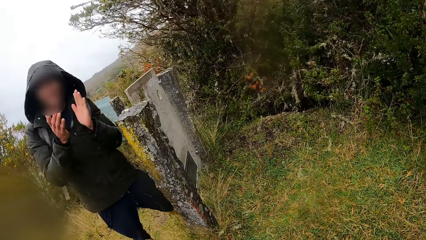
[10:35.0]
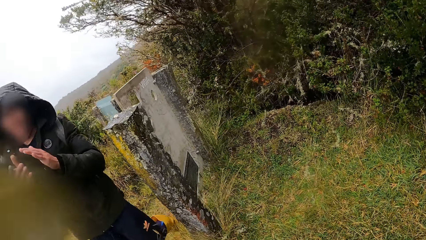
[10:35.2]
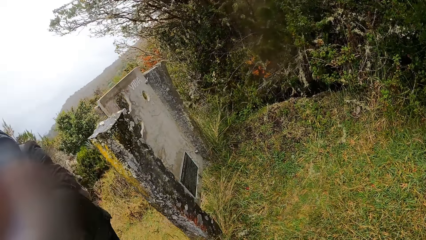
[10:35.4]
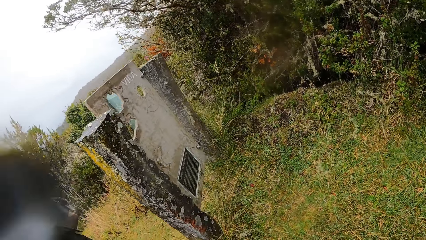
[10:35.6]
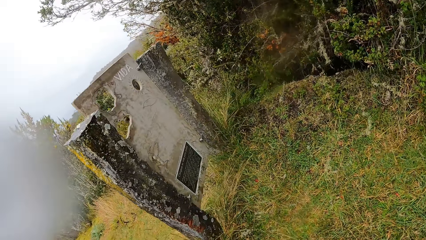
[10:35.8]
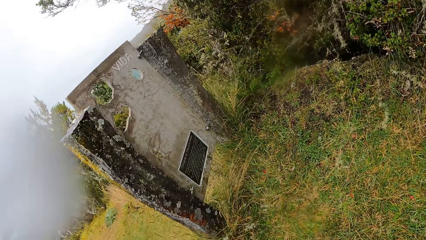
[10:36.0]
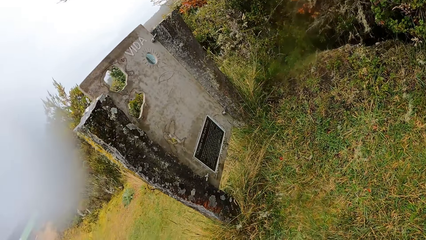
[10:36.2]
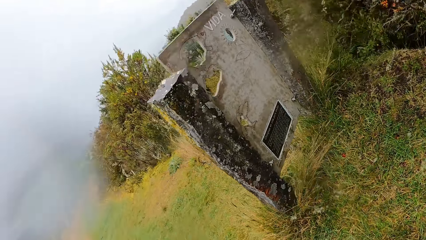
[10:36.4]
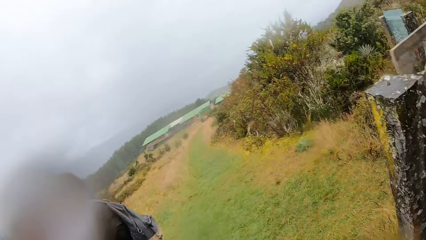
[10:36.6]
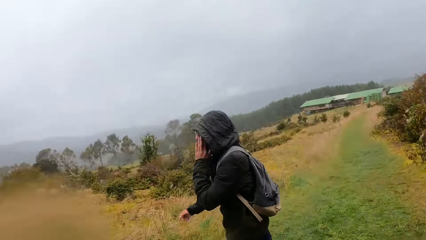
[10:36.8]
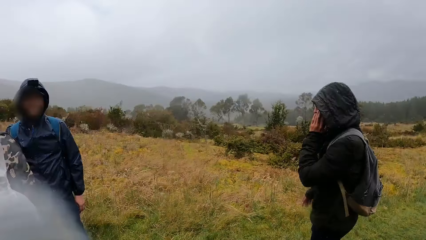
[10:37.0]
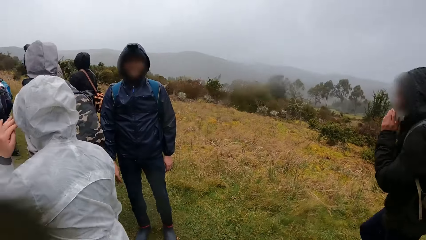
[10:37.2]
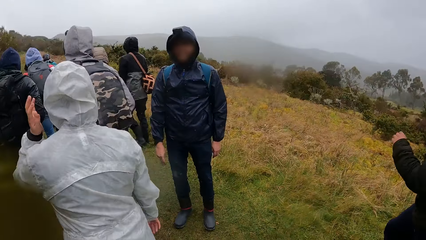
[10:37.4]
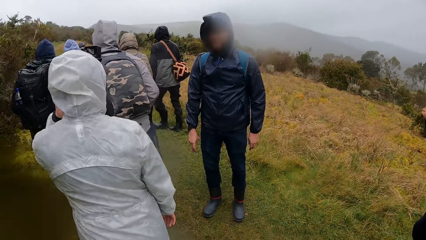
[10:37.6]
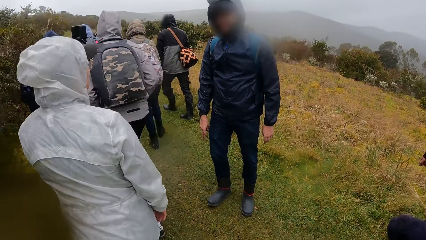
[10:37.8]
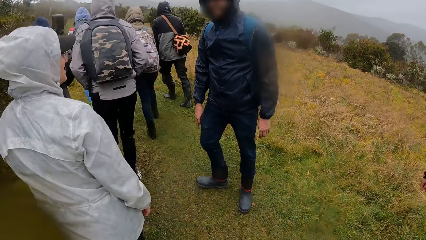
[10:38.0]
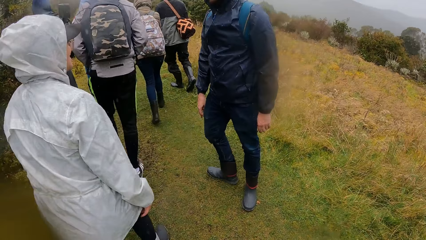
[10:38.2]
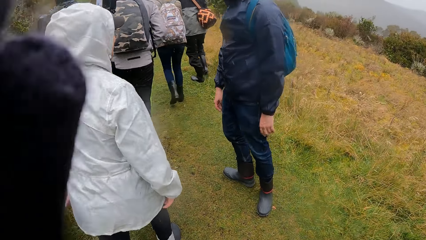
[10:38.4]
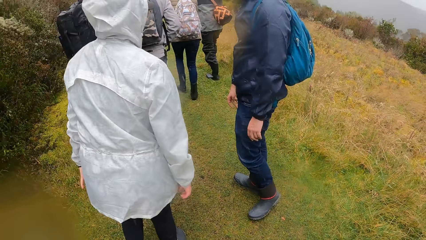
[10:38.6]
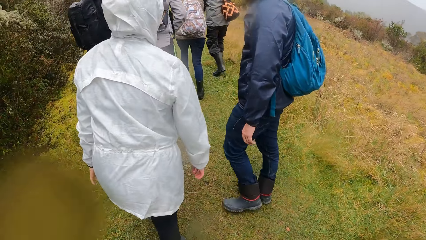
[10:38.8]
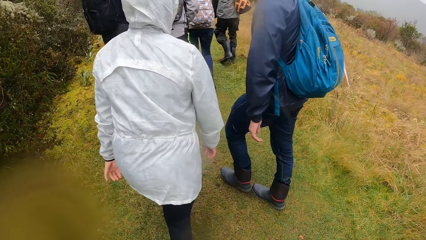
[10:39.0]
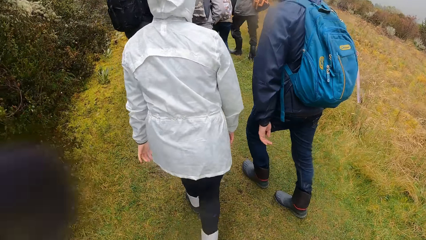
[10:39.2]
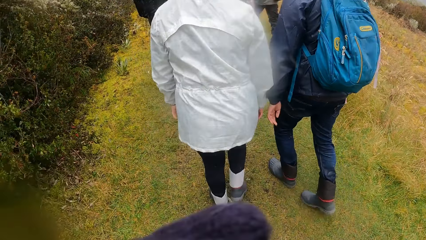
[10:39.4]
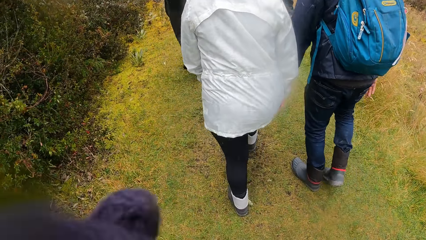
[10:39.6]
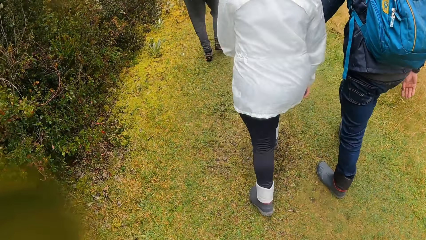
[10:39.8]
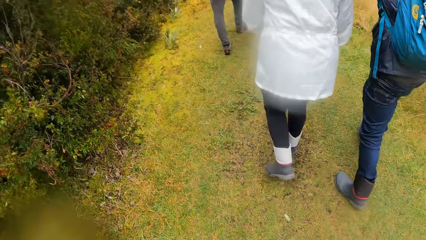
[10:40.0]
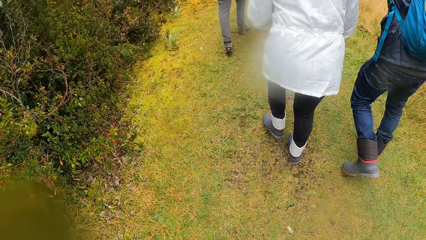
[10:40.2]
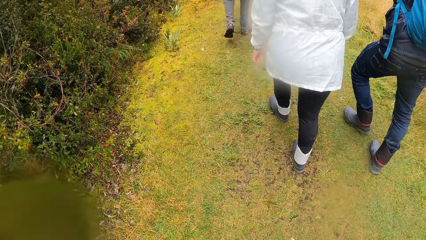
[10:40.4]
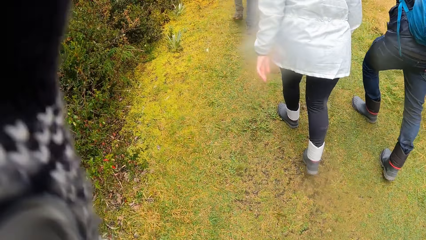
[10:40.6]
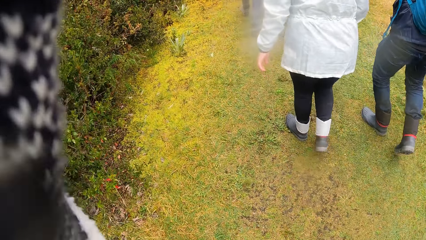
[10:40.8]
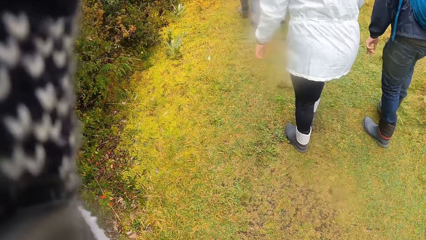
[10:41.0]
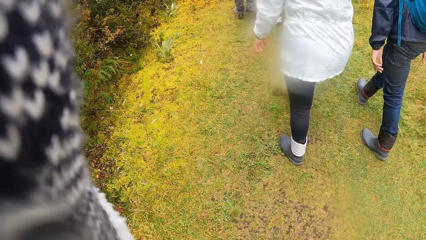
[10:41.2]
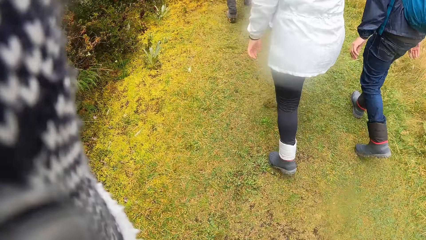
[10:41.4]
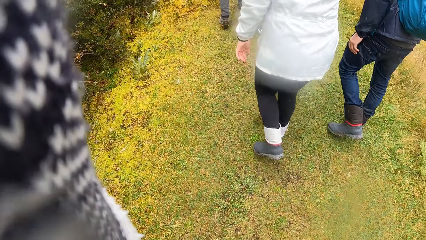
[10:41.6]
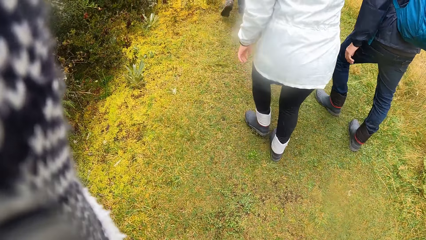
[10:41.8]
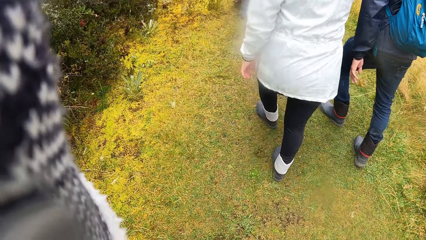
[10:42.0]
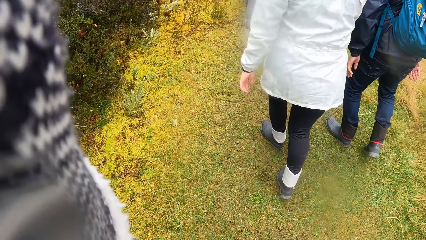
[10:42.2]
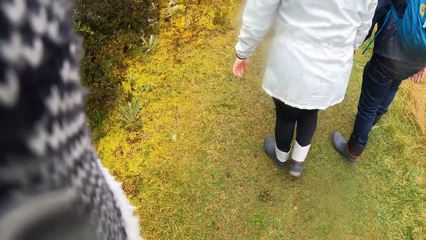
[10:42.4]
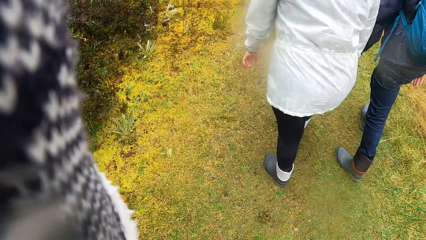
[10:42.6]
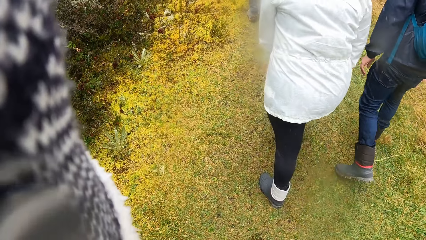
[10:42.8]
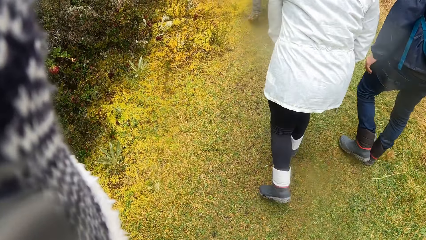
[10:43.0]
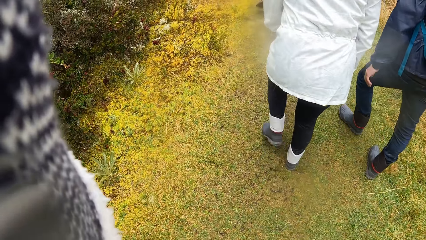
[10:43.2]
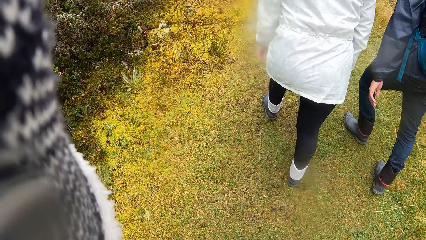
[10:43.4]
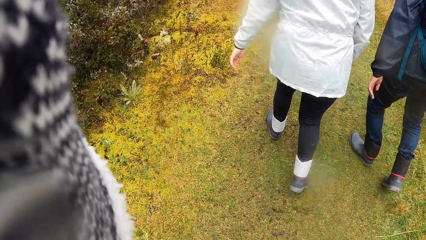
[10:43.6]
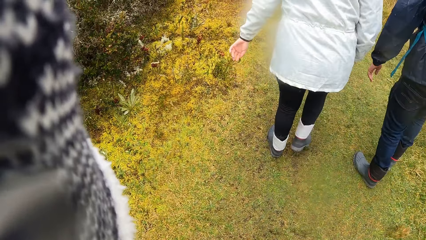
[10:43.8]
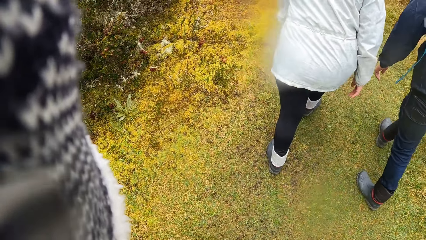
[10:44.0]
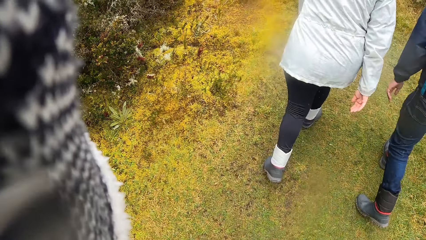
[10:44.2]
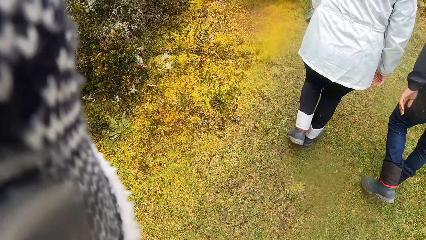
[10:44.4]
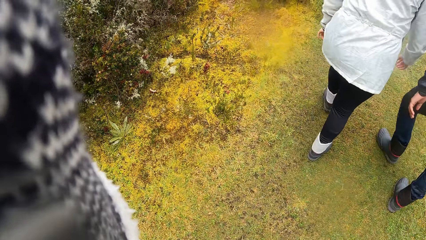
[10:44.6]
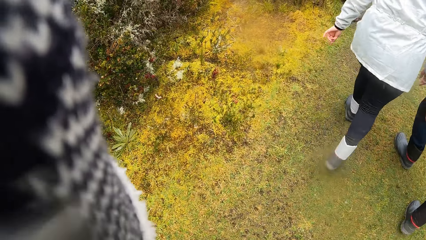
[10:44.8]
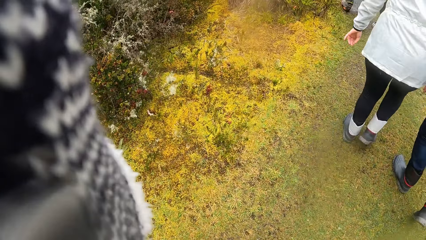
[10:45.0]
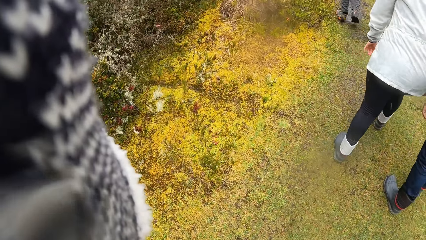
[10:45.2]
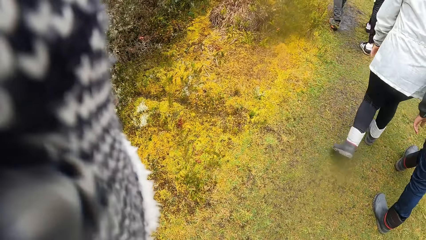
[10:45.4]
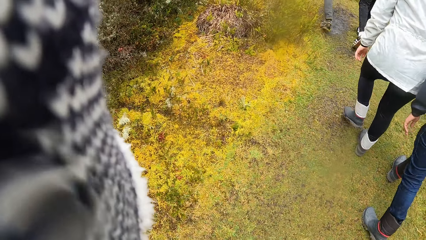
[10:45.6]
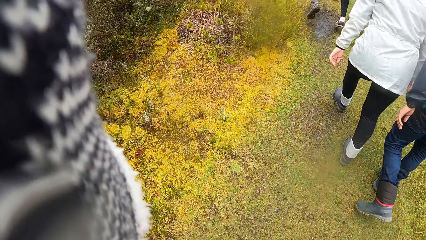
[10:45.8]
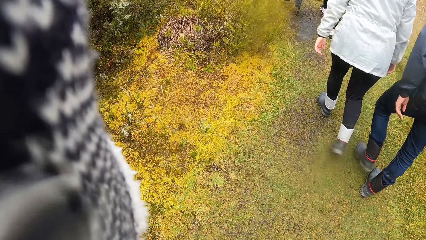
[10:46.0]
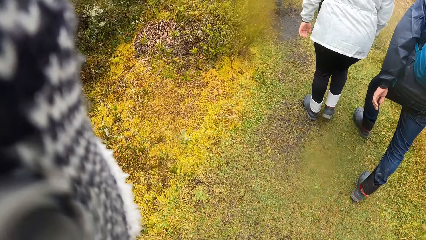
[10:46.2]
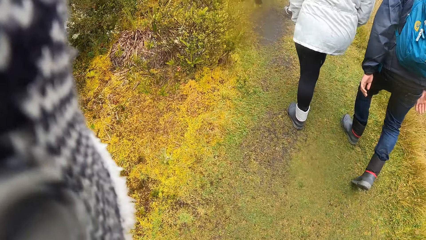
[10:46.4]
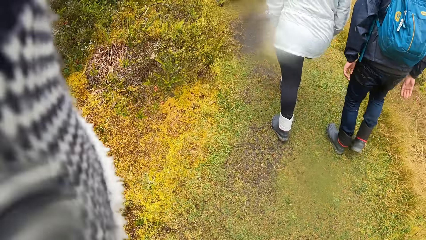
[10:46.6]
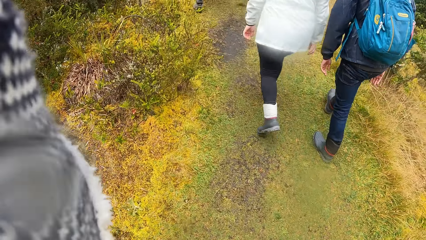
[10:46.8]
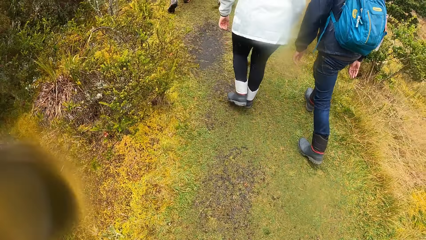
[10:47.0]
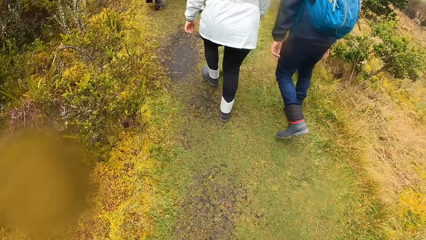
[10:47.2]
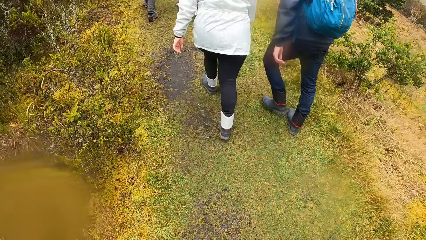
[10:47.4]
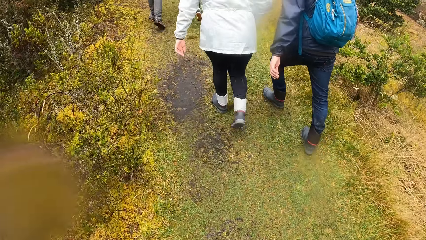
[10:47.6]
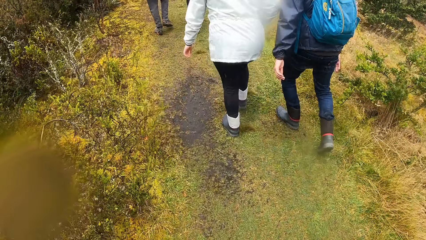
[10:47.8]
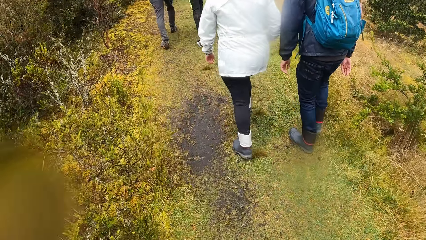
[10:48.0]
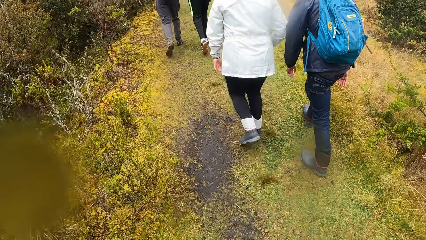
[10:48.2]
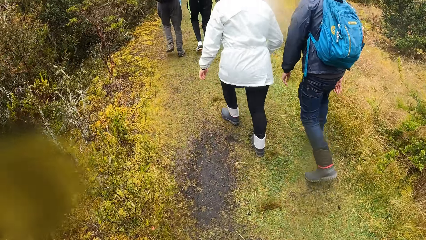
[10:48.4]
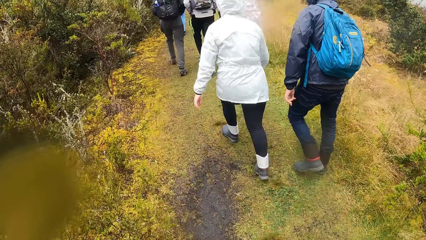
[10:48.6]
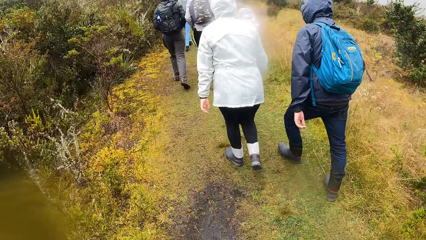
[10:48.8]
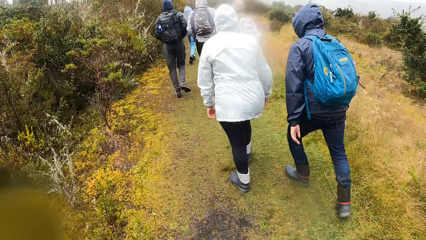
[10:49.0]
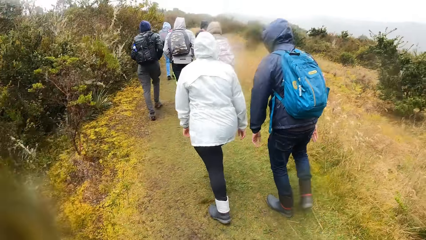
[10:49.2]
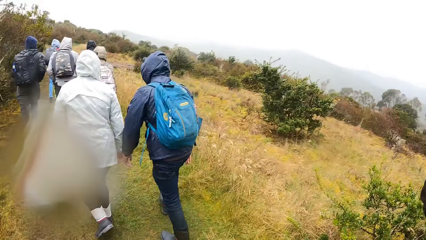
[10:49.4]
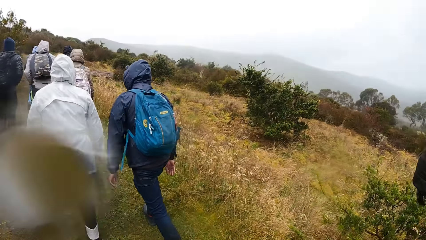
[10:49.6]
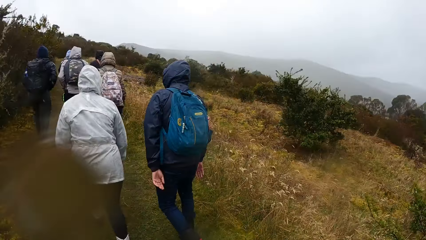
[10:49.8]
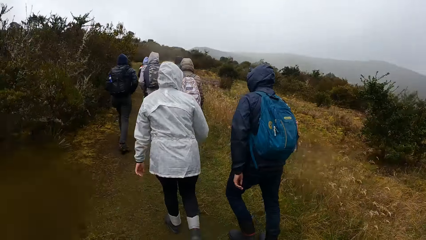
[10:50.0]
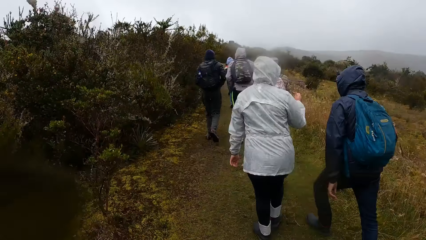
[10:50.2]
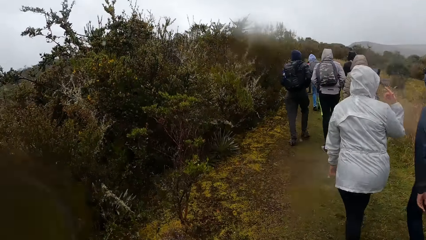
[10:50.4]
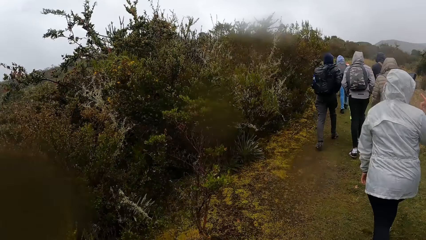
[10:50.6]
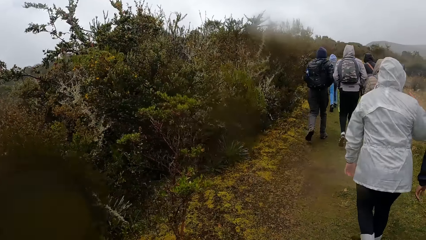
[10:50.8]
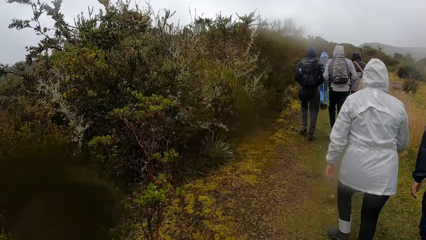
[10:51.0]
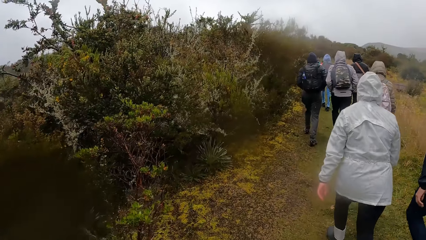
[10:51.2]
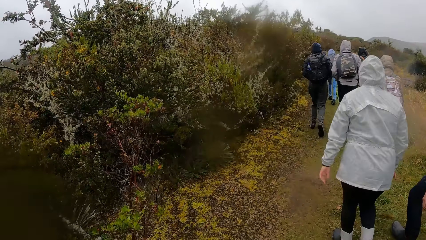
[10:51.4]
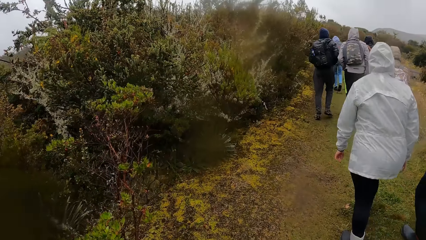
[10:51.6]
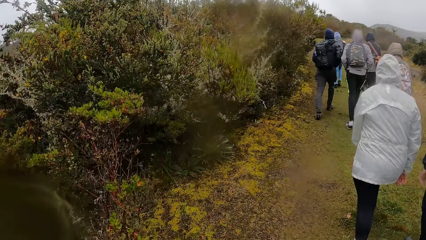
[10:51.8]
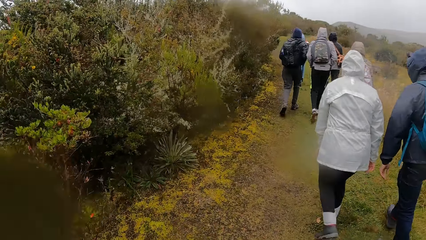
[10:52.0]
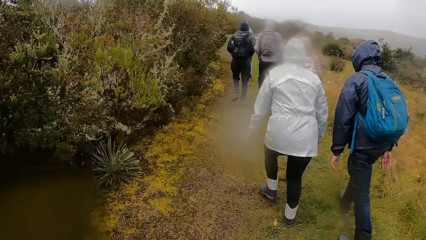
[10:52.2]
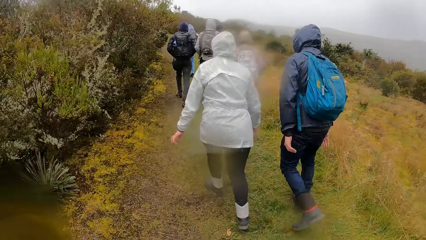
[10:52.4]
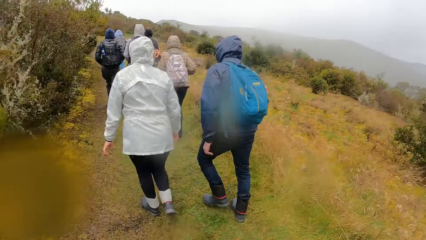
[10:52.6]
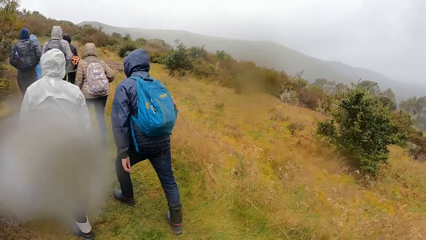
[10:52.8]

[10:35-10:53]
The camera wearer turns around the garden. She ascends the hill with the group of people. She walks along the garden. She adjusts a camera on her head with her left hand.
